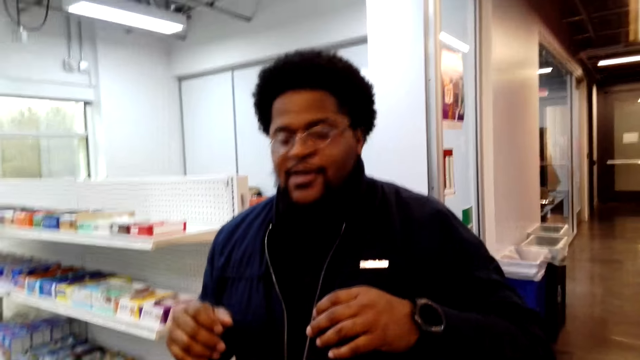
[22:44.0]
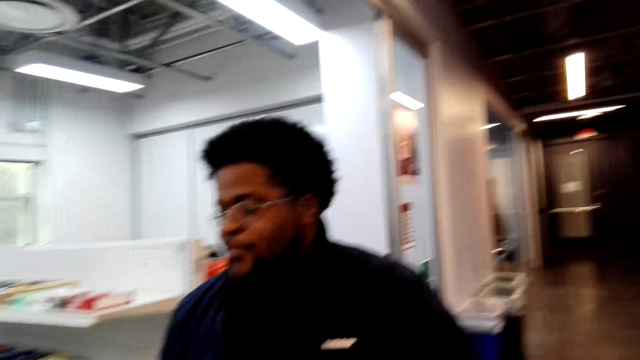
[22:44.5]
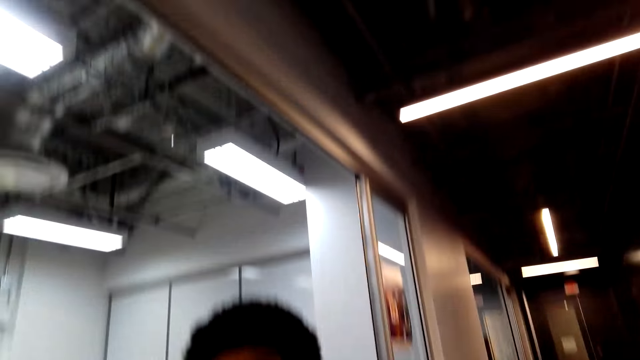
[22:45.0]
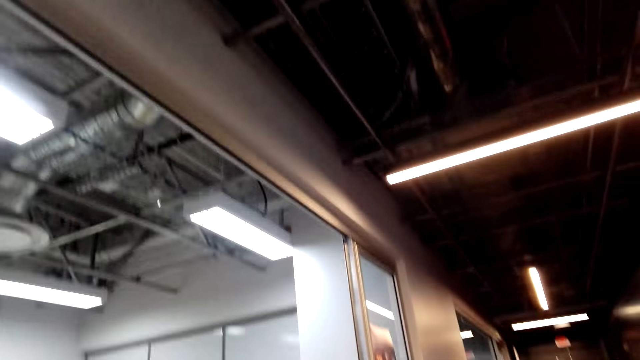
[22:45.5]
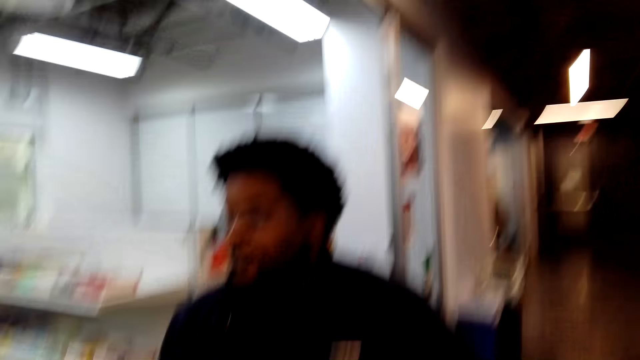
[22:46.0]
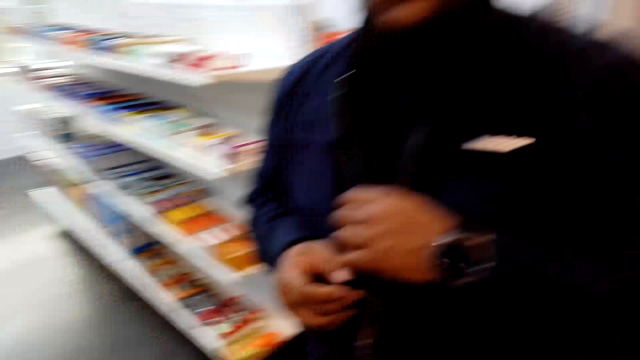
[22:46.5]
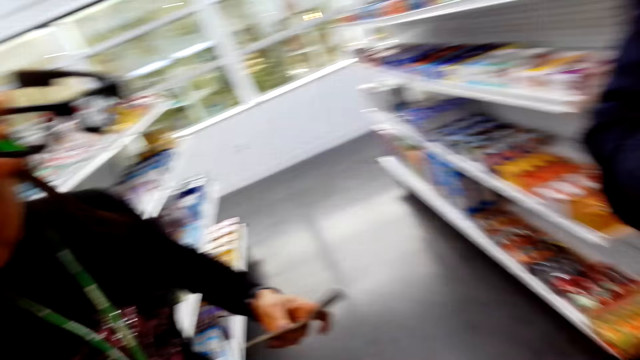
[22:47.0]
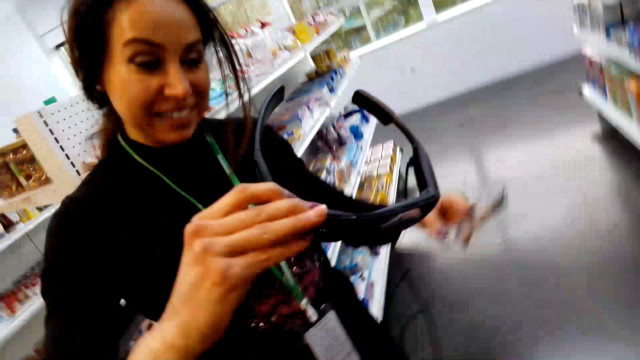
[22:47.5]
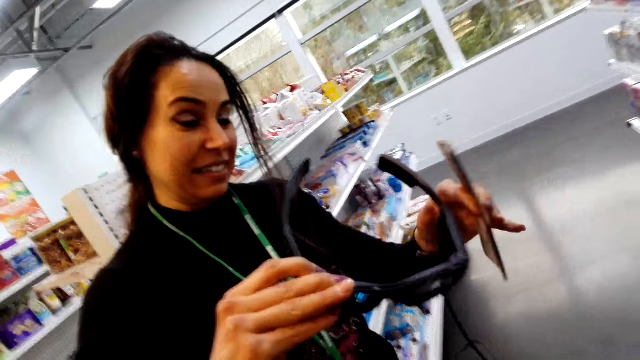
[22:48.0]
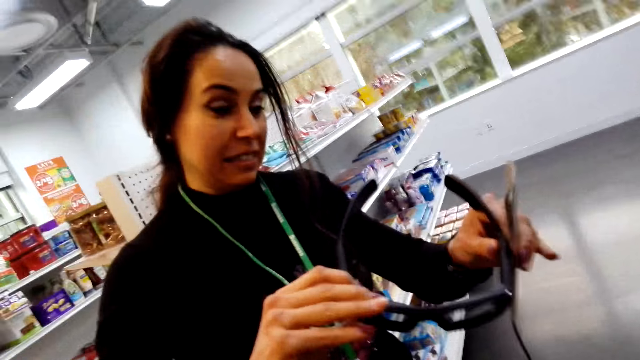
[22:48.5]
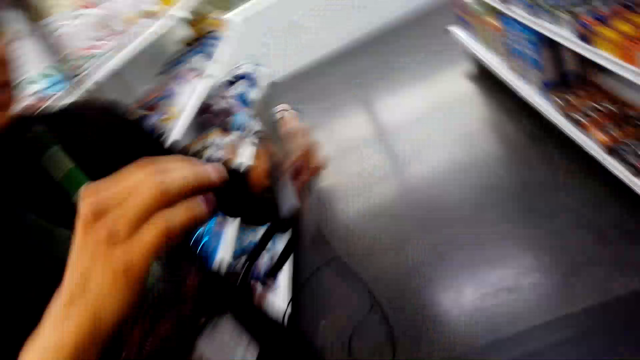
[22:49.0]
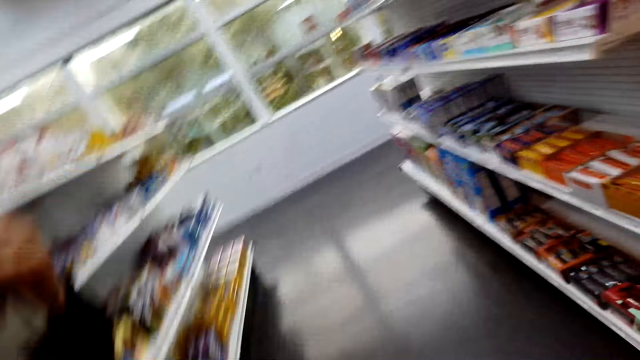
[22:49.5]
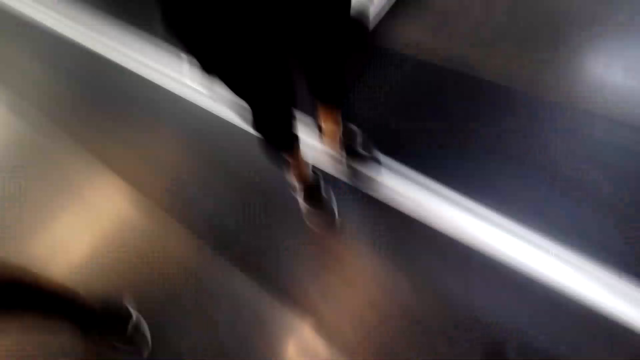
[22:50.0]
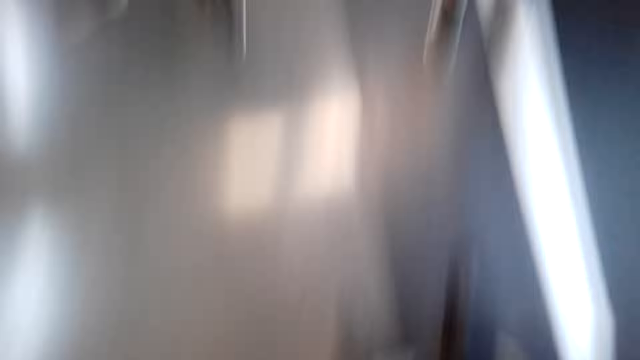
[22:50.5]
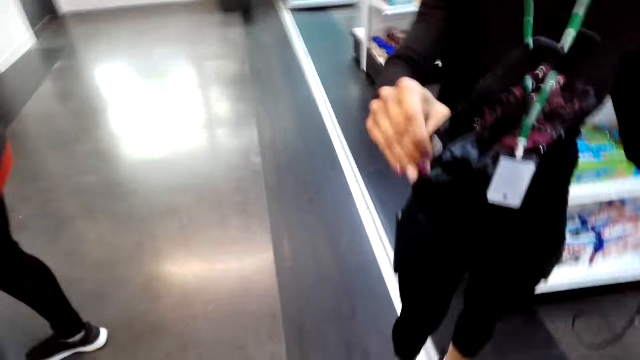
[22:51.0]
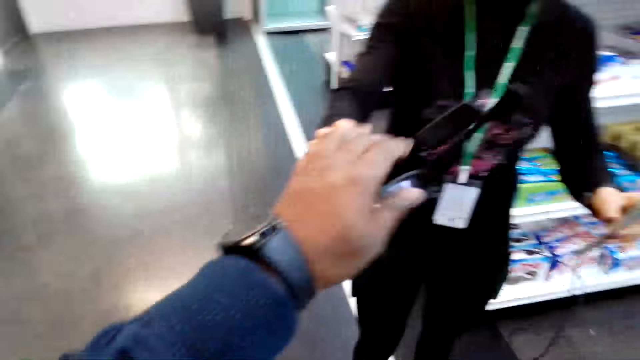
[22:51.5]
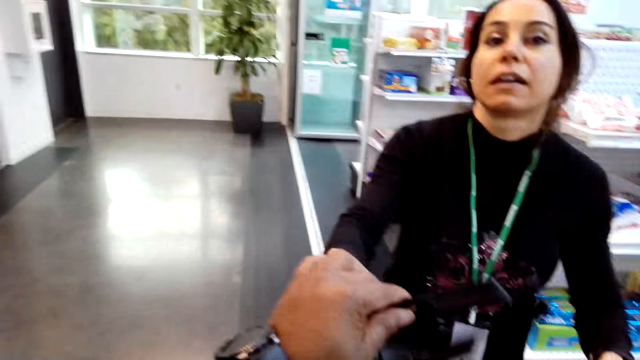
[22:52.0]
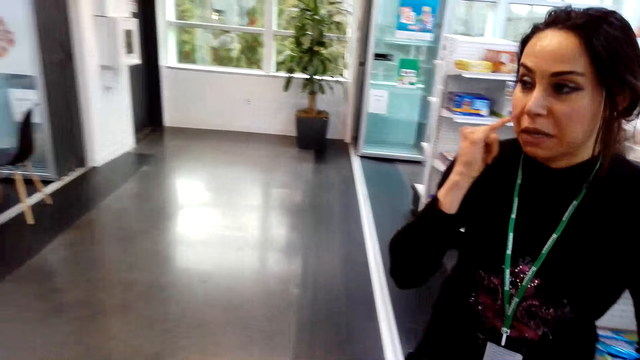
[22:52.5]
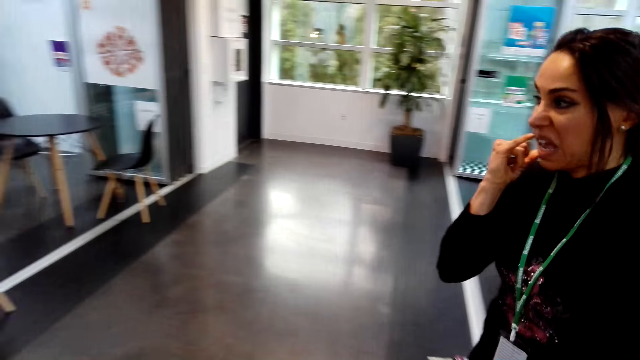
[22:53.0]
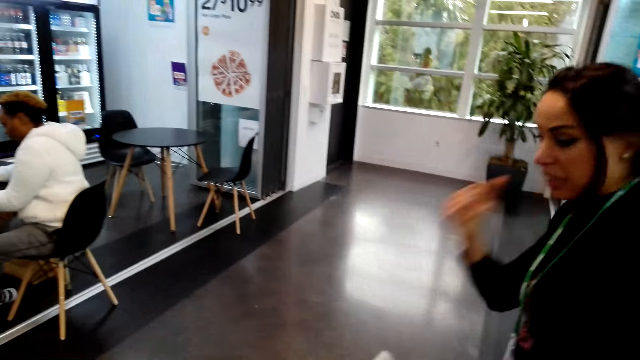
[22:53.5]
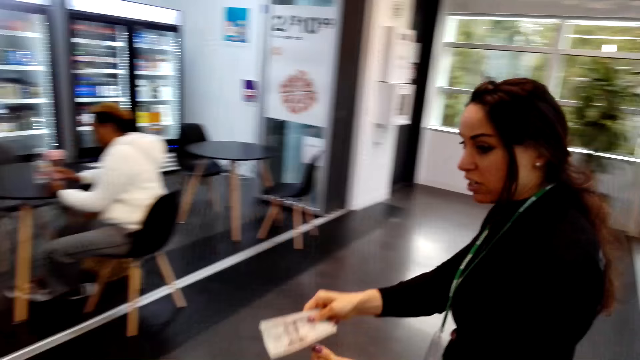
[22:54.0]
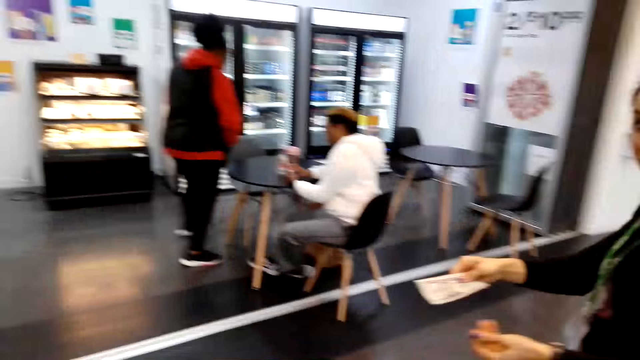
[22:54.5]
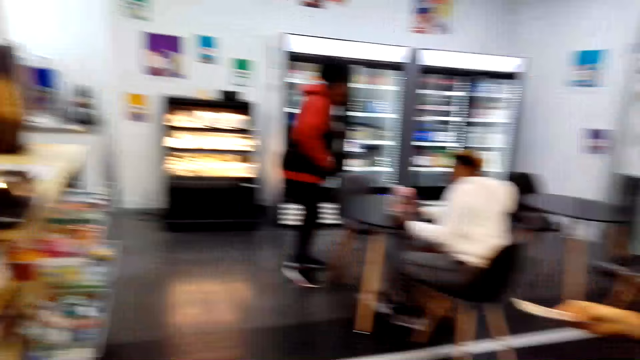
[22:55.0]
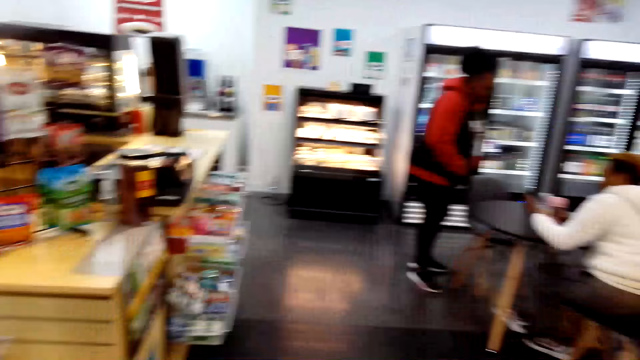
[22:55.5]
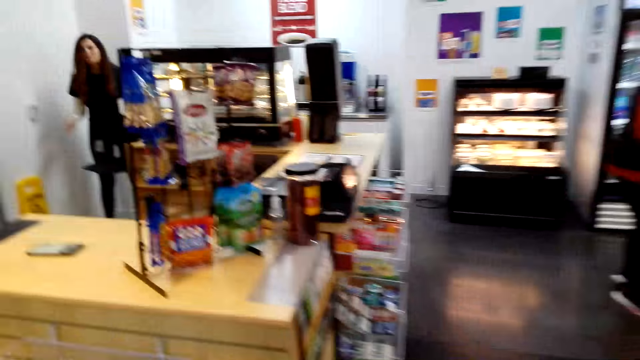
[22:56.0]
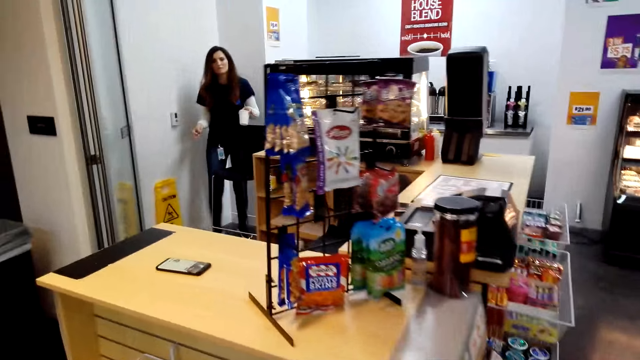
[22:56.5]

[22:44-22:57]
The camera wearer looks at the ceiling. They adjust the glasses. A woman removes the glasses. The woman holds the glasses. She touches the glasses with both hands. The camera wearer walks away. They hold the glasses. A man takes the glasses. The woman scratches herself. She talks to the camera wearer. She holds the money. The camera wearer walks towards the counter.
